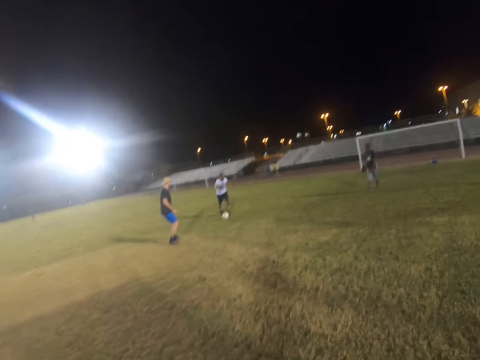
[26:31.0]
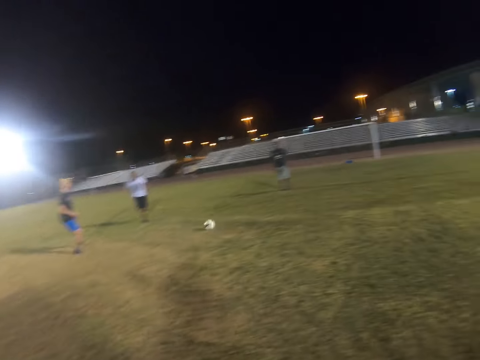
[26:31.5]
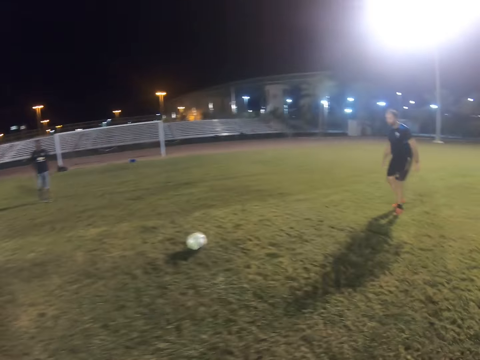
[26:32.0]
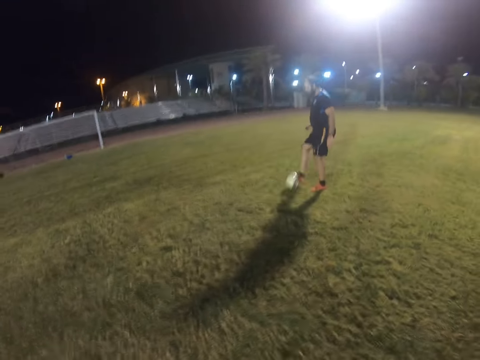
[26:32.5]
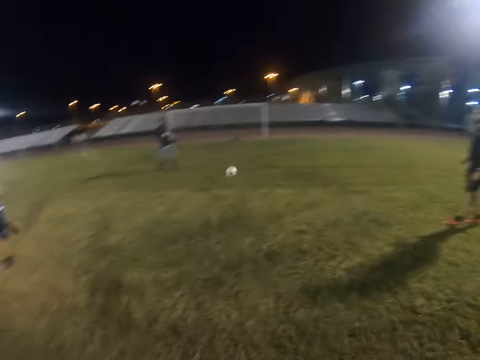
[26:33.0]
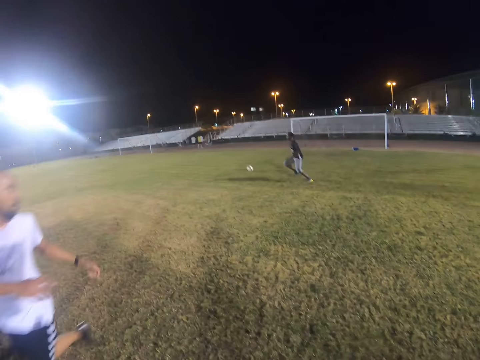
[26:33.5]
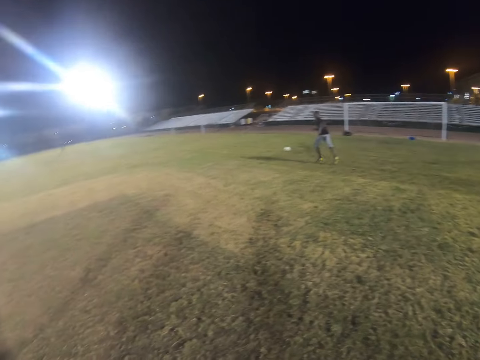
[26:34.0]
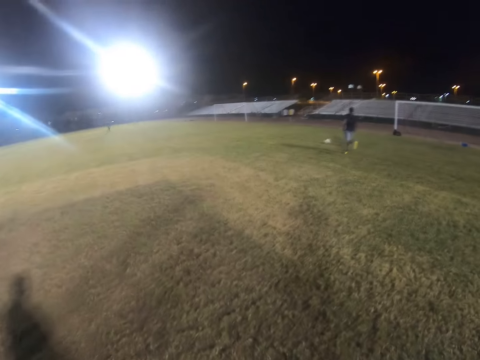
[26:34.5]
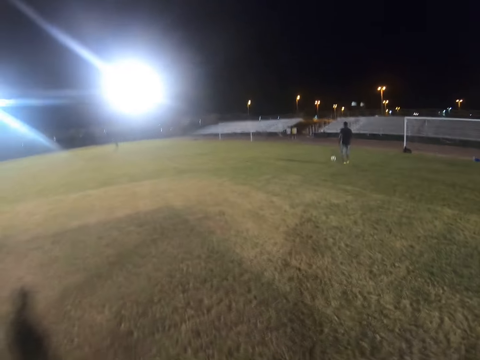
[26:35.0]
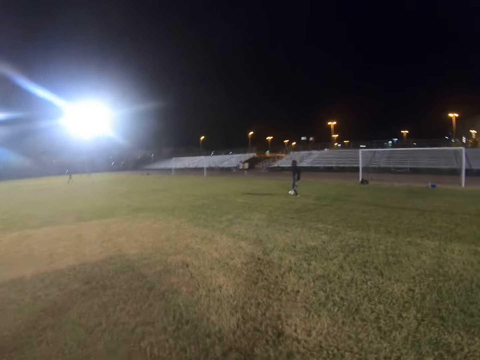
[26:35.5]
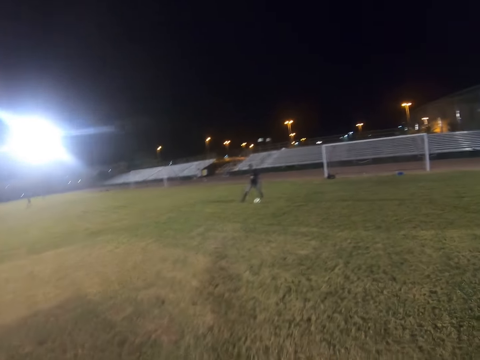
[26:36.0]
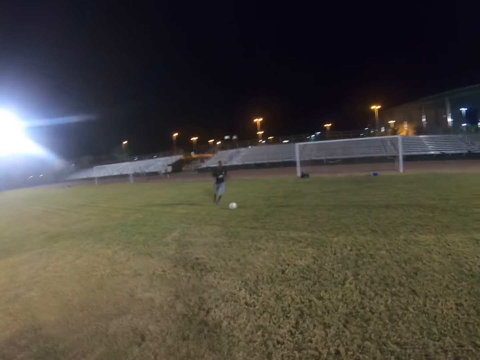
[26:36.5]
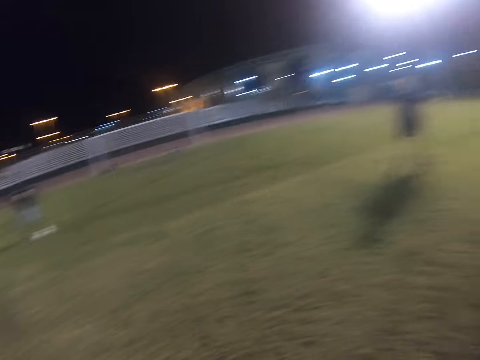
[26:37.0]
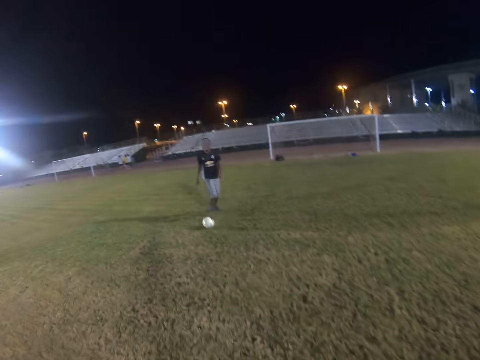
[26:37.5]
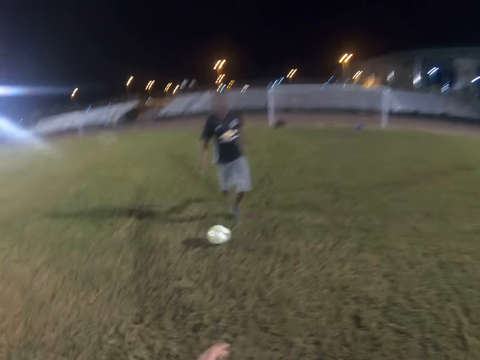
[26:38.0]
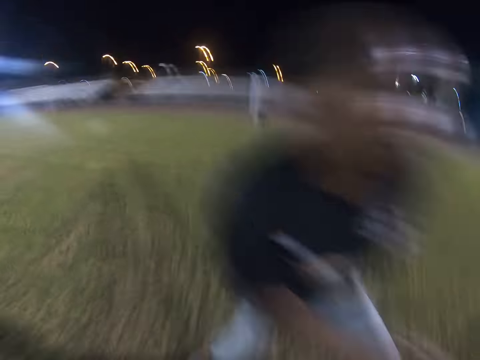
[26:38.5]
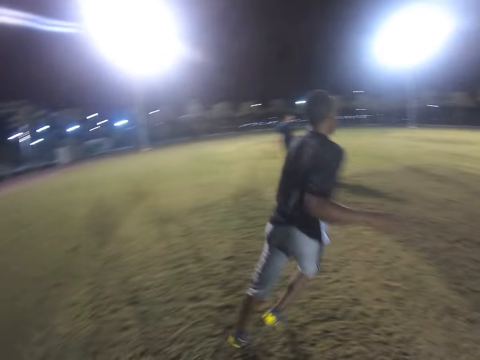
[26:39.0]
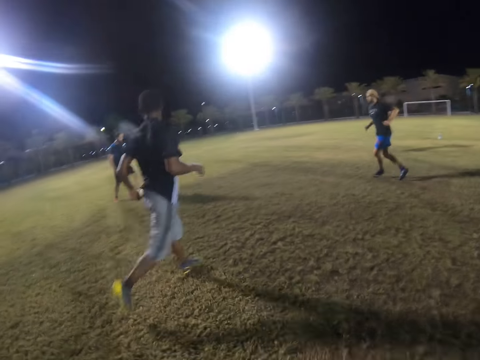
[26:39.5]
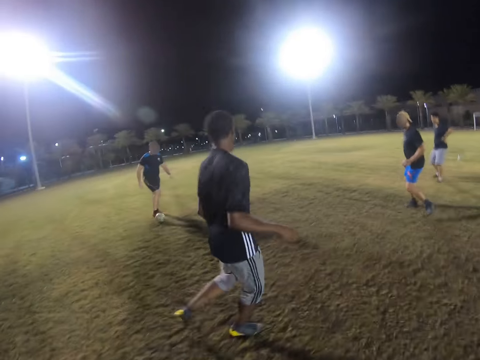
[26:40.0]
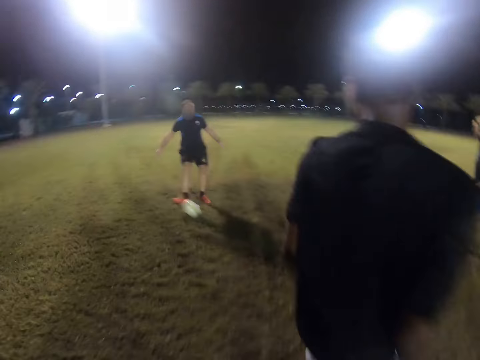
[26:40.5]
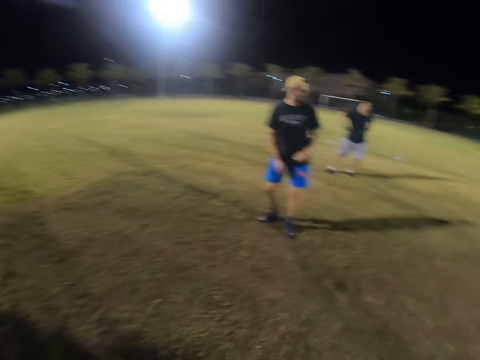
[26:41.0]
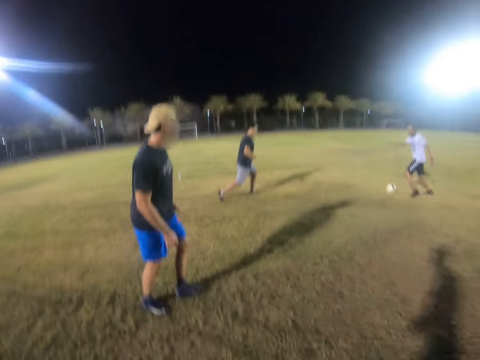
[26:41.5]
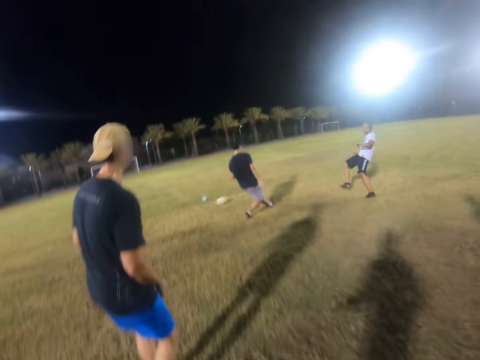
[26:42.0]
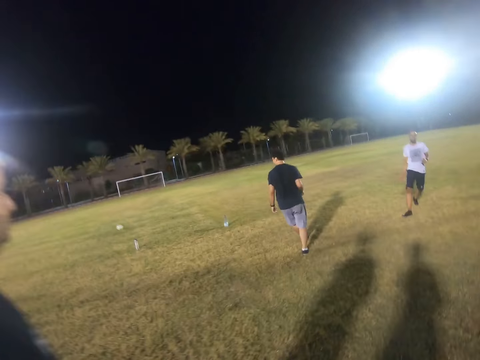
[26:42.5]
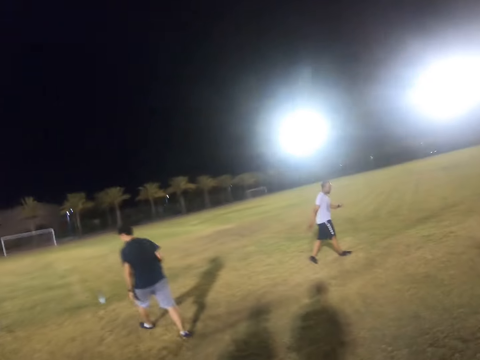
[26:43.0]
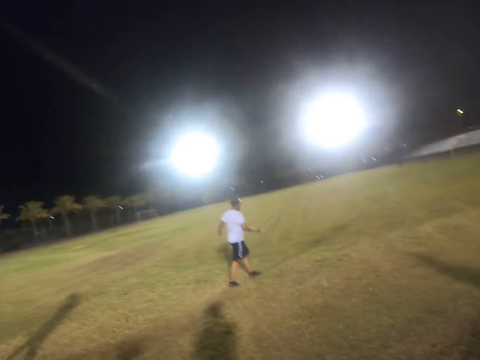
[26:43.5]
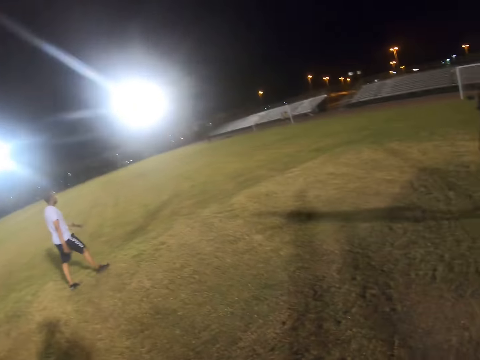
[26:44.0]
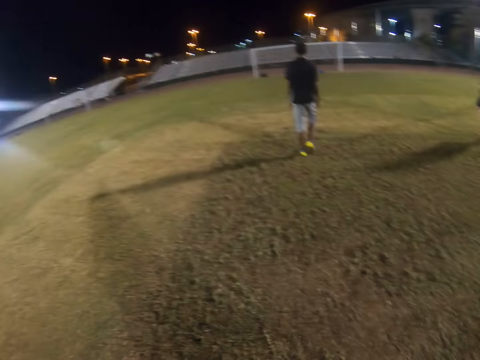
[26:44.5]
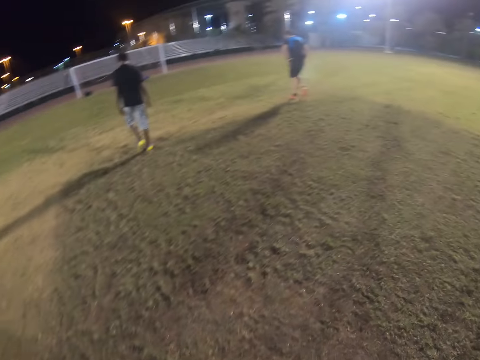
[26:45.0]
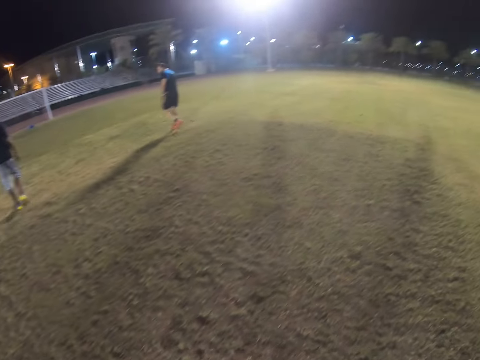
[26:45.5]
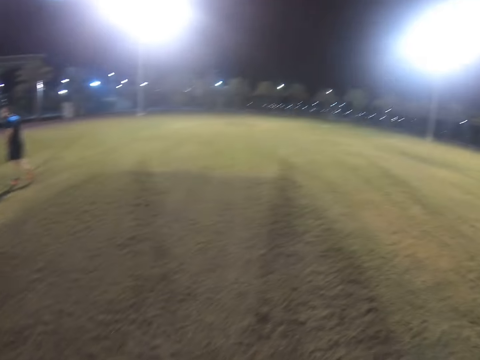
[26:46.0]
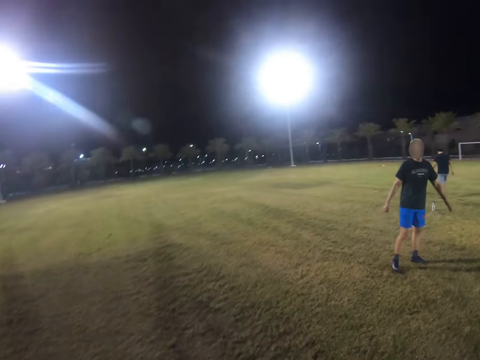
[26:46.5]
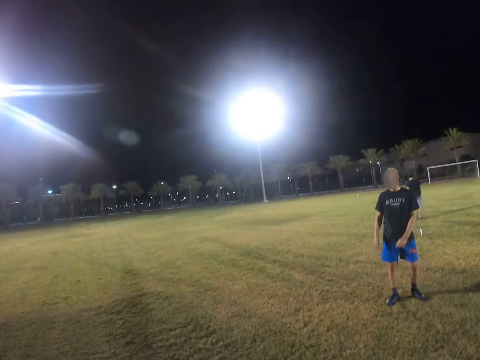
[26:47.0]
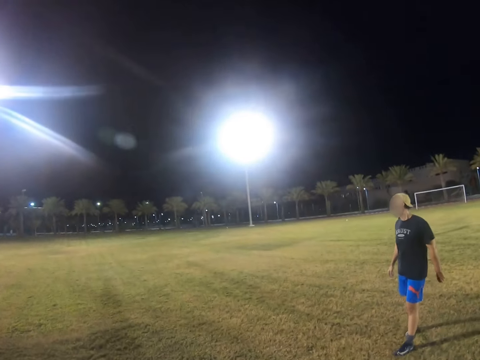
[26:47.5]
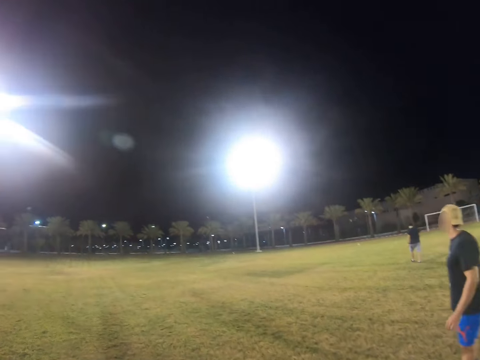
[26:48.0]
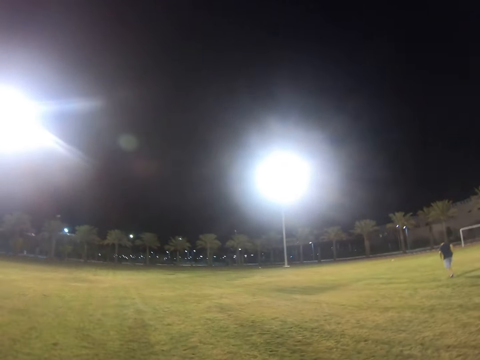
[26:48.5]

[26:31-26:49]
A man hits the ball. Another man hits the ball. A third man runs after the ball. The third man hits the ball. The camera wearer attempts to get the ball. The second man hits the ball. The first man hits the ball. The camera wearer walks in the field.

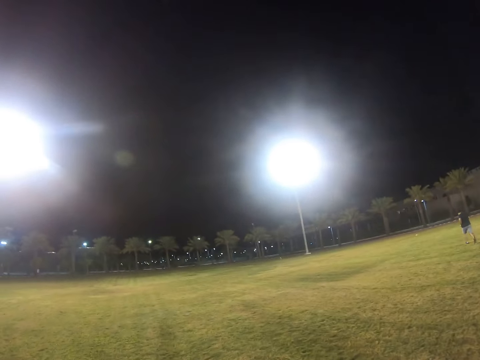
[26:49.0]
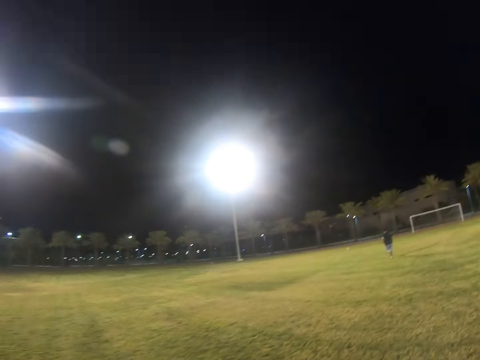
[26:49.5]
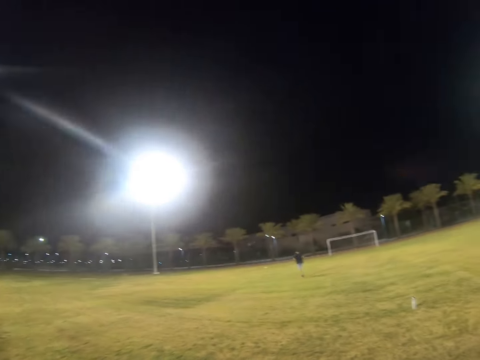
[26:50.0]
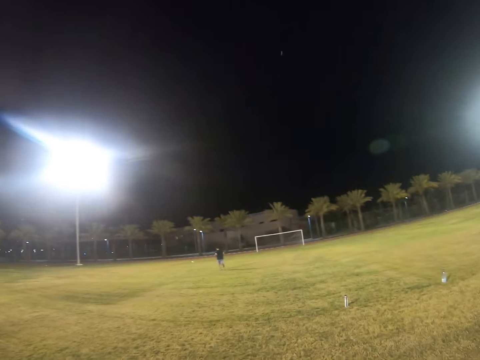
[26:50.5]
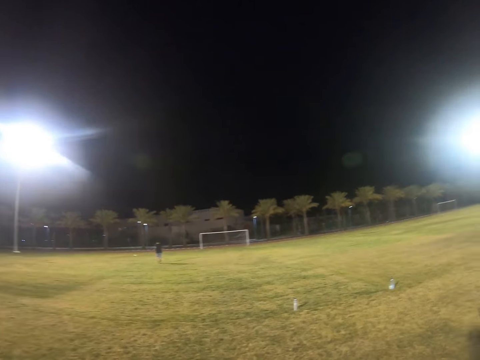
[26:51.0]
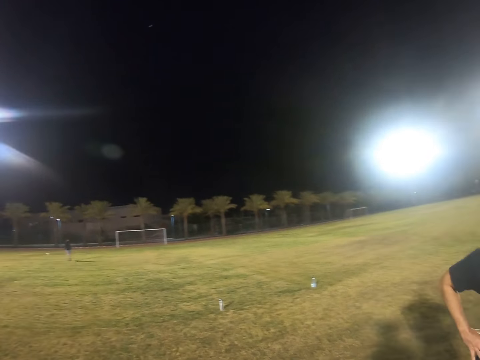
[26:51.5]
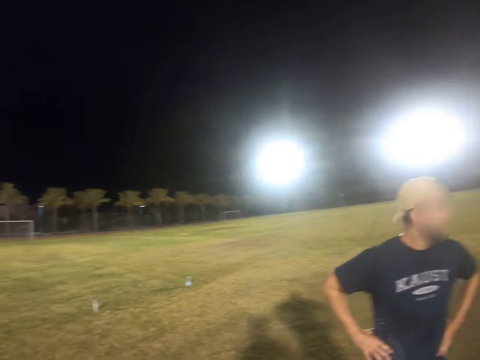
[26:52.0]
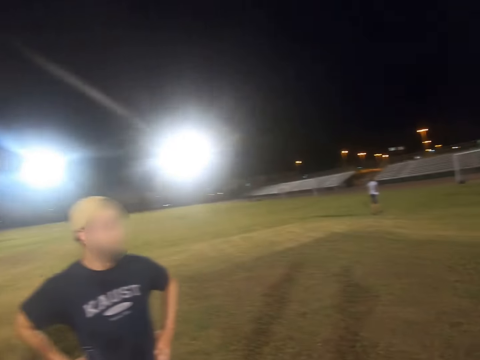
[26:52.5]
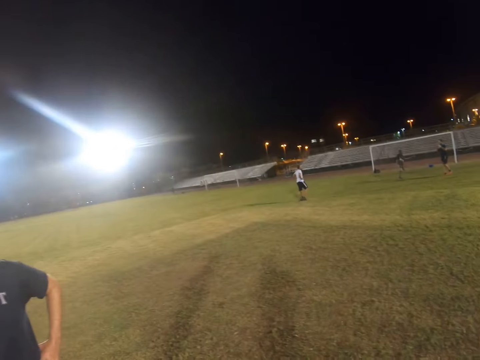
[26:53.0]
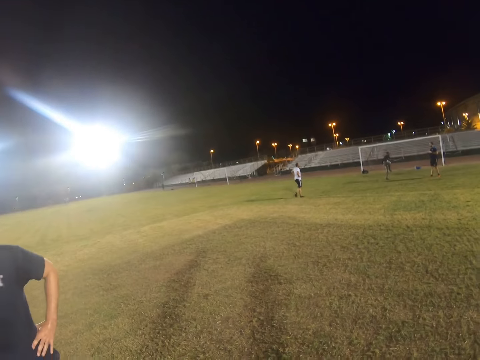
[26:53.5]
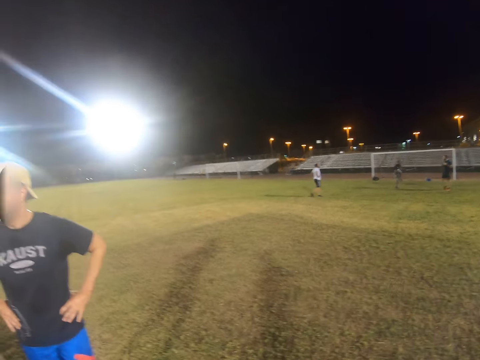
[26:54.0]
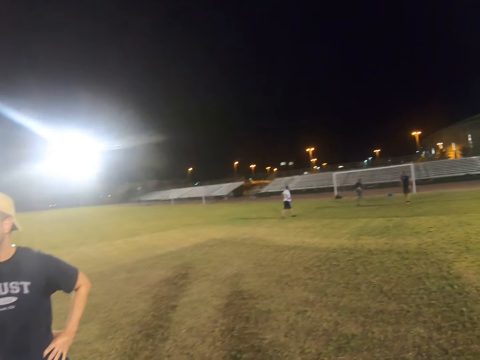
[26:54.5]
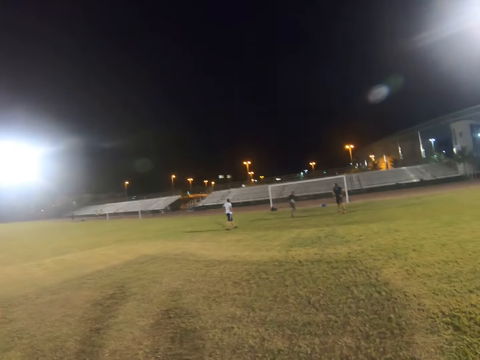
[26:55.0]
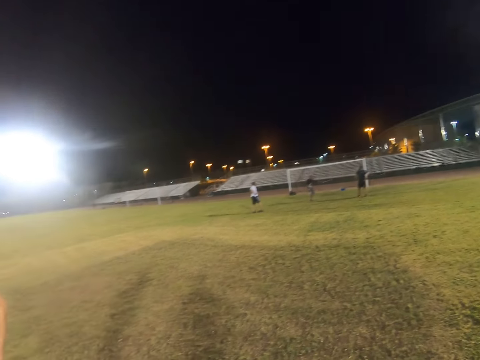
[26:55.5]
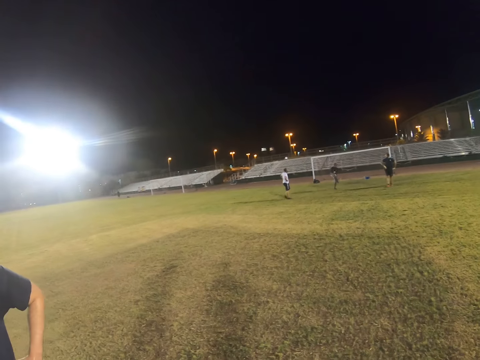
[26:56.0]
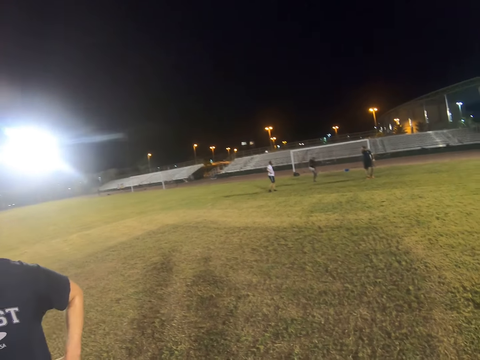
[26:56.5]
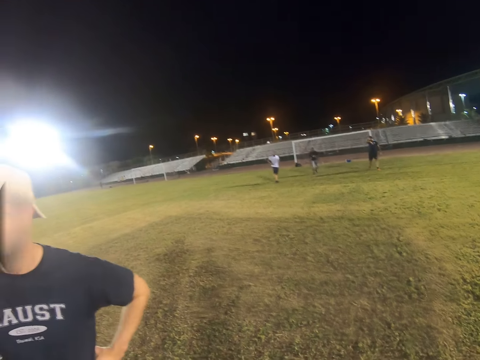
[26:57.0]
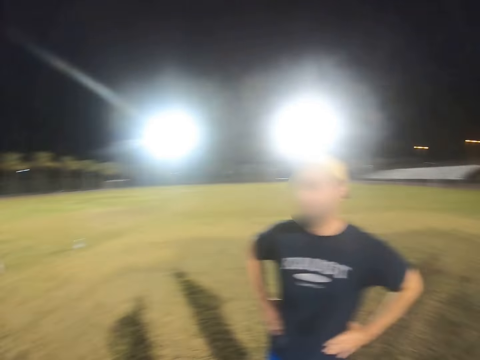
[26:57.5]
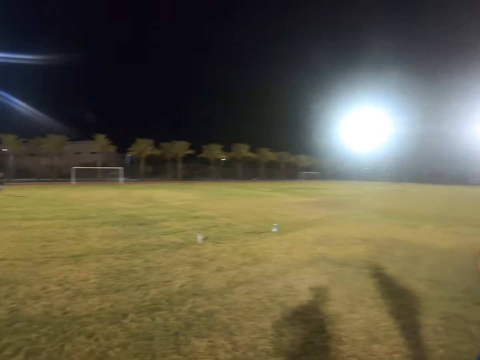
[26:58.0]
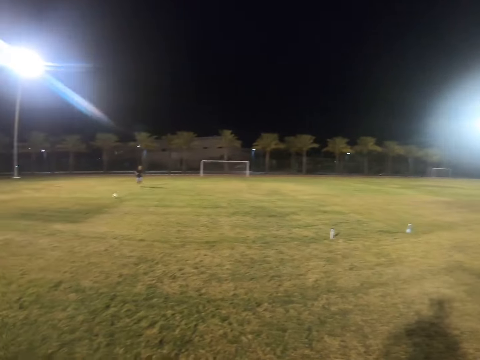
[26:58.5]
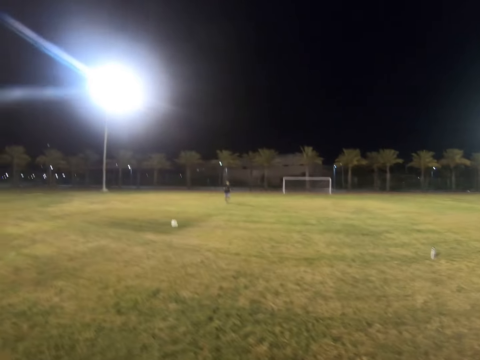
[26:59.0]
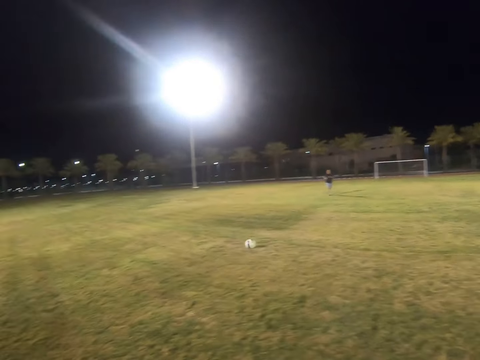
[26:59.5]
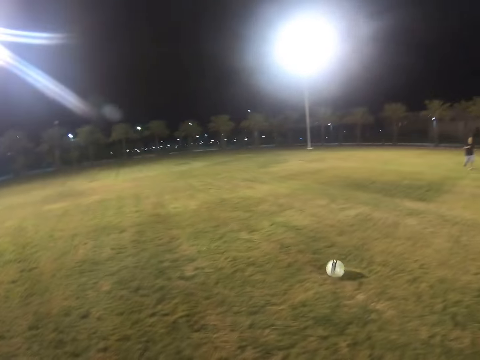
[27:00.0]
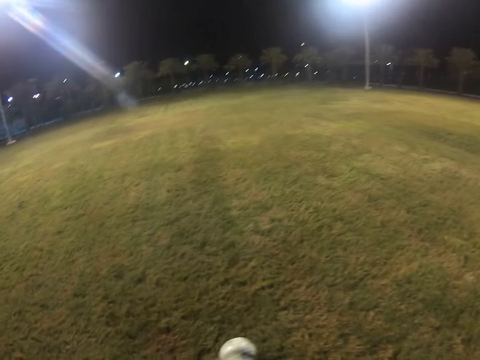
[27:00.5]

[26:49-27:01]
A man runs after the ball. The man hits the ball. The camera wearer touches the ball.
